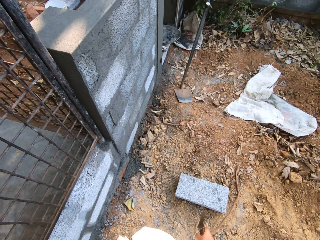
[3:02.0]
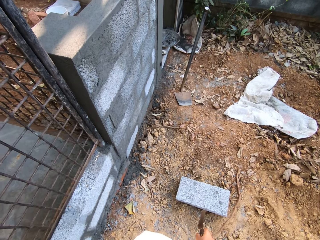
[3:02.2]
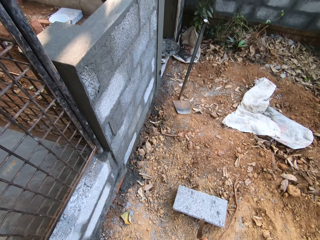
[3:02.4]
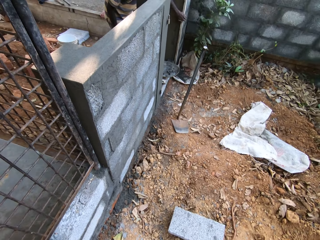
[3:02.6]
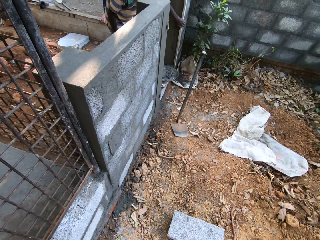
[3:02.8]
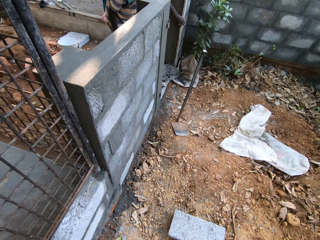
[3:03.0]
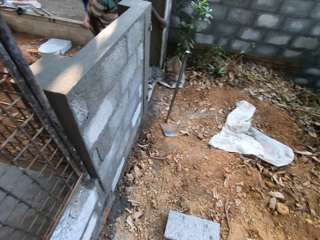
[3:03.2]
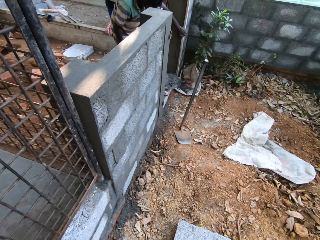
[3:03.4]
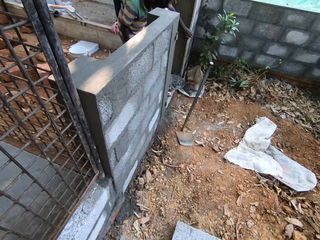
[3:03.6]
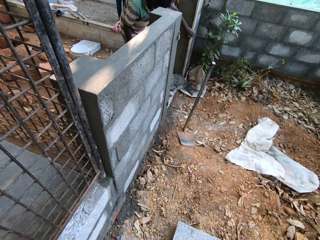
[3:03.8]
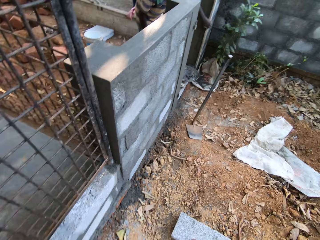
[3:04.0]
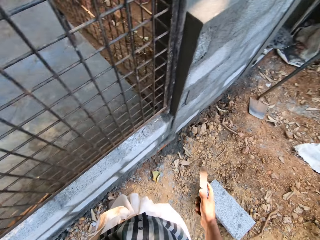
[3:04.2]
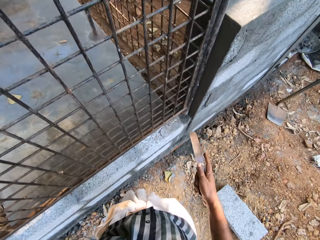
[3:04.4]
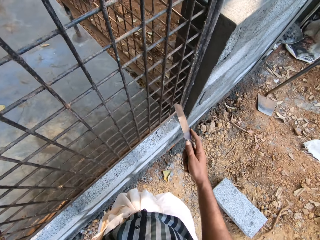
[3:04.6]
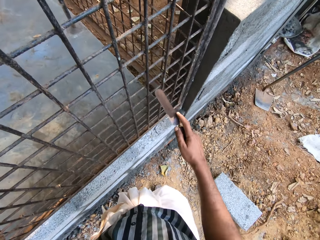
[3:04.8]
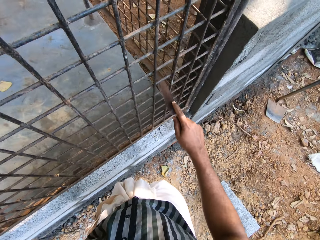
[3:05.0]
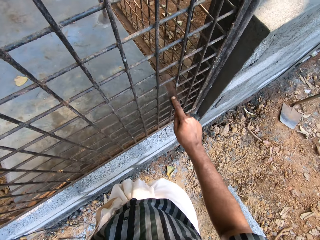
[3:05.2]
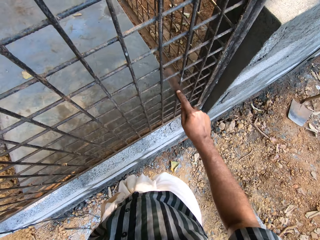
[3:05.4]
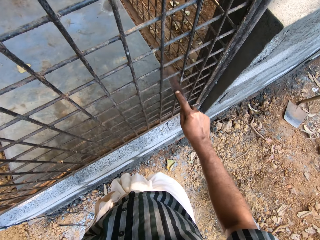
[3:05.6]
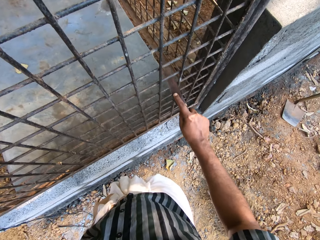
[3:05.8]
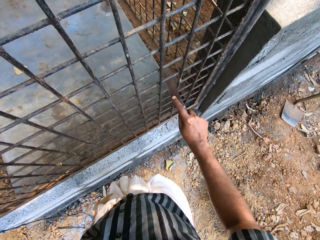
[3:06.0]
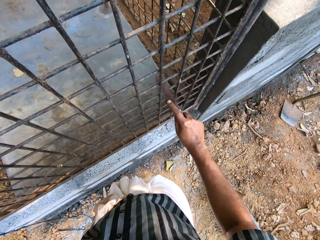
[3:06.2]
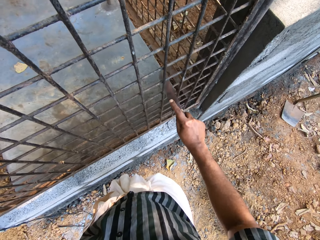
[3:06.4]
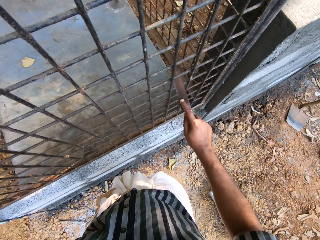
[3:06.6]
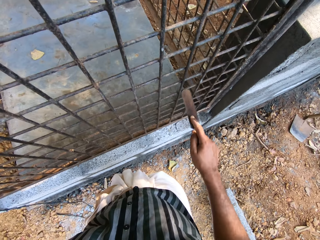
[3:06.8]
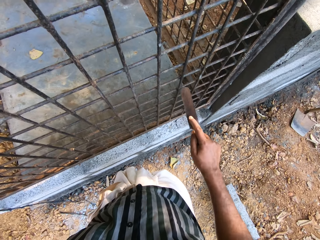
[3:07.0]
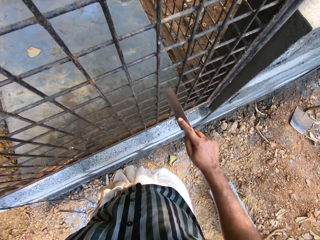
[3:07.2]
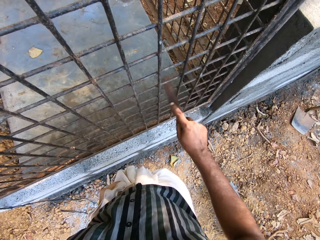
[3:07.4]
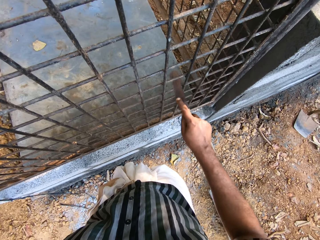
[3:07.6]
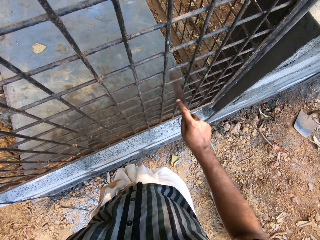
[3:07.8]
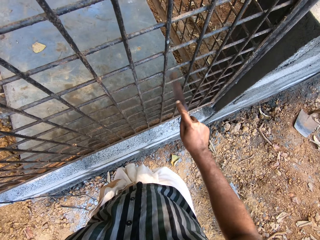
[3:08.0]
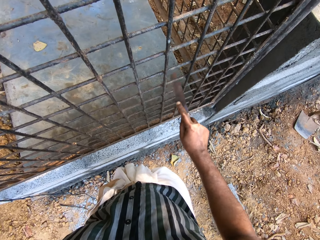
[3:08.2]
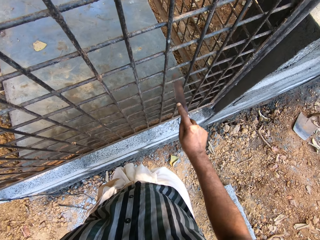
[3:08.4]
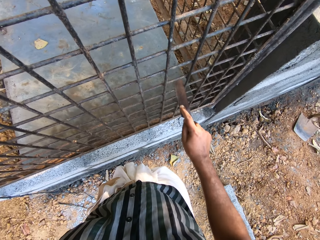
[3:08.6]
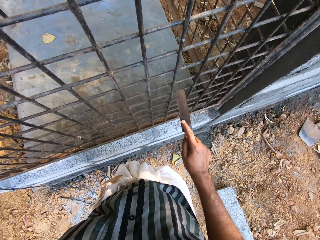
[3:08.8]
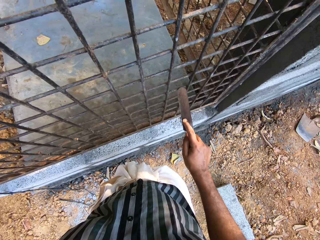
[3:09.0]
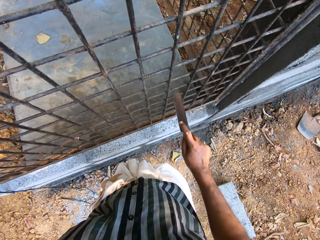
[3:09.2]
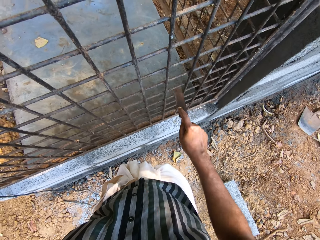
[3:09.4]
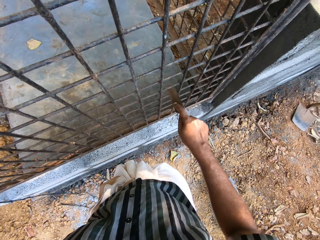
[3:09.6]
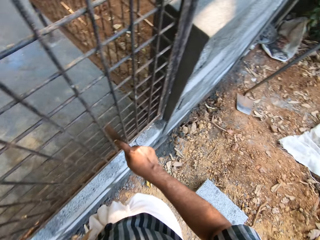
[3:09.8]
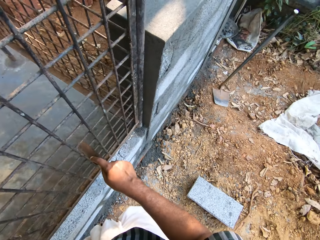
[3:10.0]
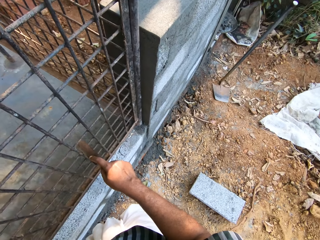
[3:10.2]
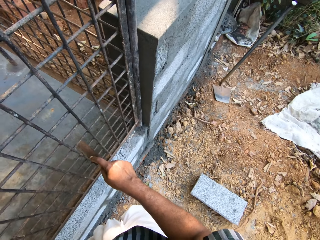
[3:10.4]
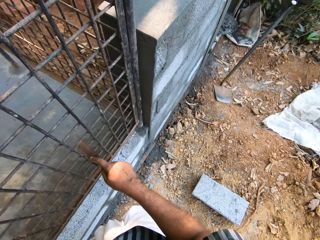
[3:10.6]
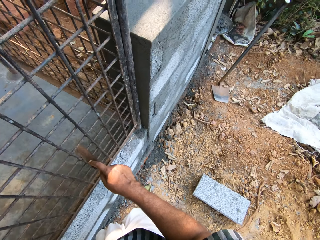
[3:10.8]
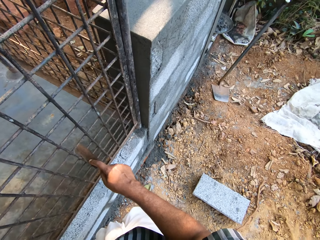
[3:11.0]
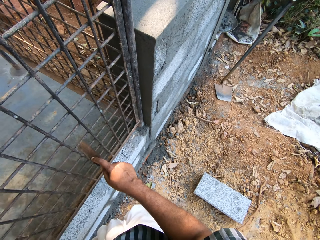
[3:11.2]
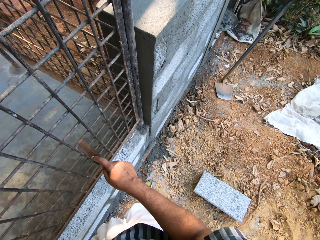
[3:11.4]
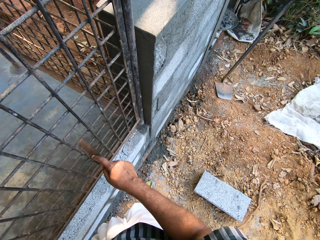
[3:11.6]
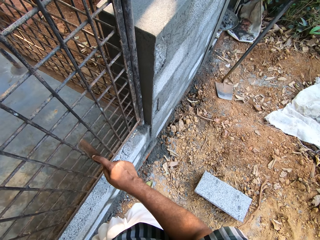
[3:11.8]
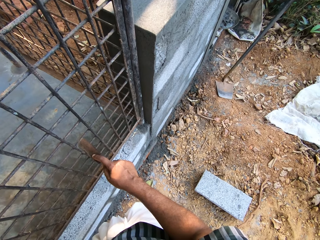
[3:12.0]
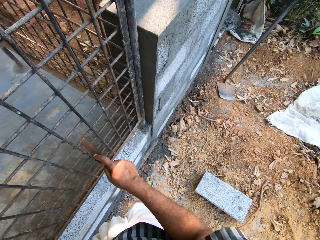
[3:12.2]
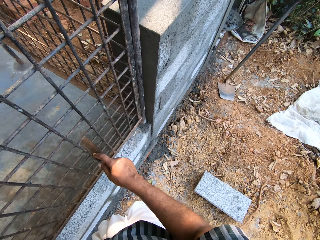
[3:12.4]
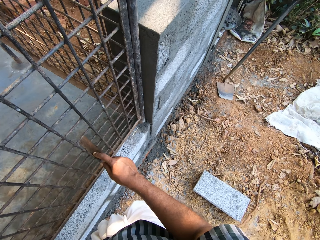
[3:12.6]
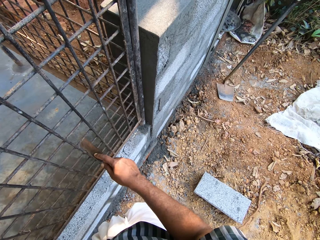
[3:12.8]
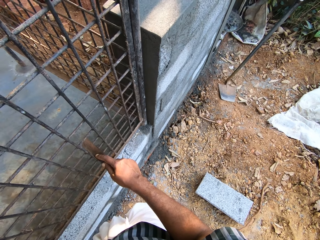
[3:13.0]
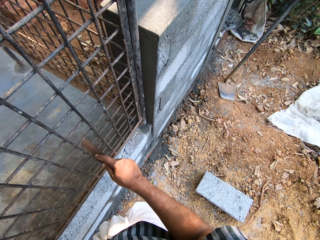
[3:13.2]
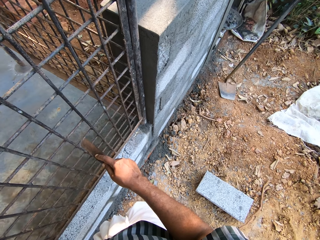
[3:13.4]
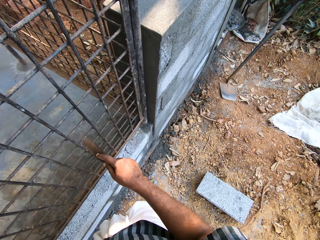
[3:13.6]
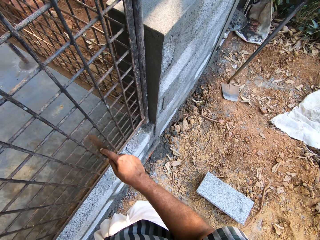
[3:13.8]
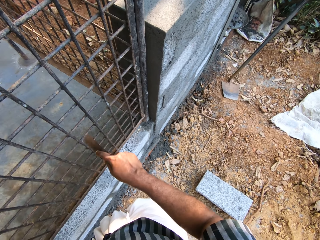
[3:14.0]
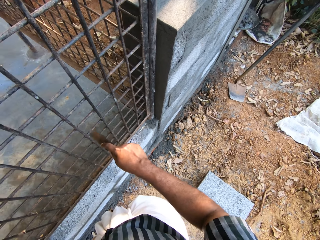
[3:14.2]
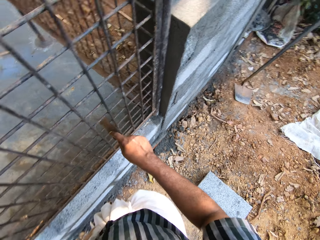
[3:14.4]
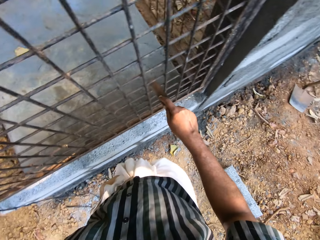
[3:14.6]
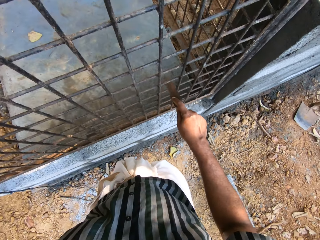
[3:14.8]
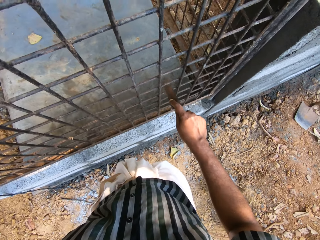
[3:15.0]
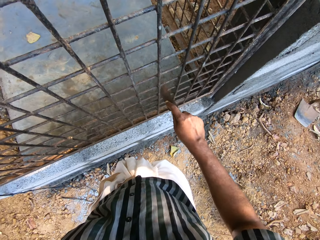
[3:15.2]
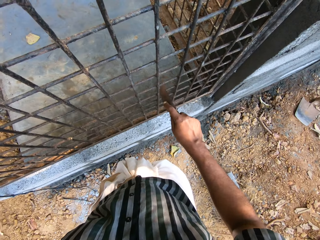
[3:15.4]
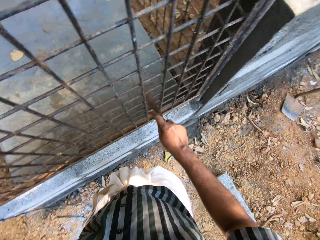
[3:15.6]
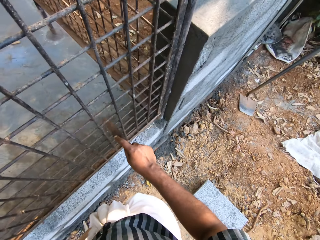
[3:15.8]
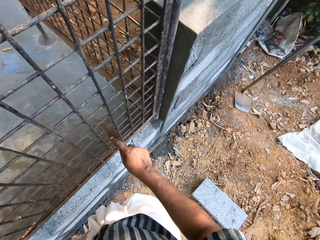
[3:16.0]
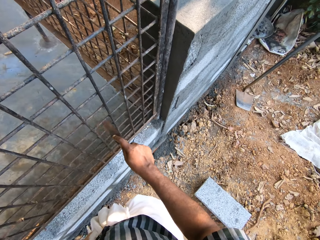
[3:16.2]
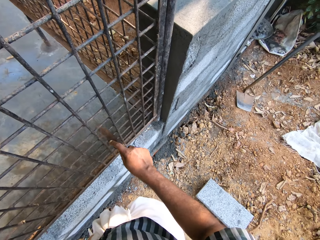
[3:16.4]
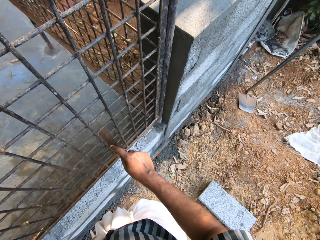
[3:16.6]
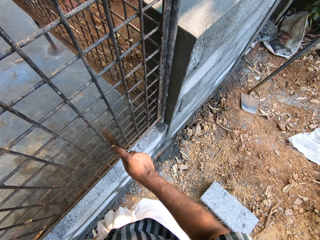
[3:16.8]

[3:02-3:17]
The camera wearer files a metal grid with a metal file. They file the metal grid with the metal file again.

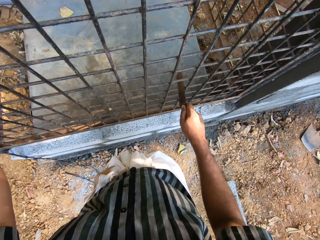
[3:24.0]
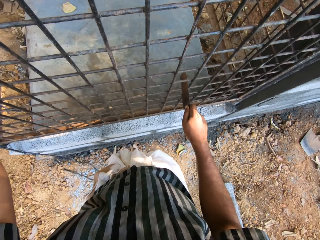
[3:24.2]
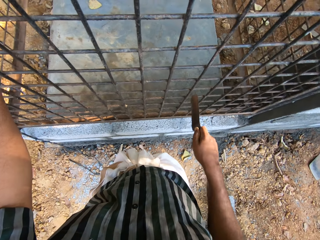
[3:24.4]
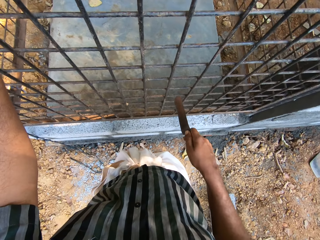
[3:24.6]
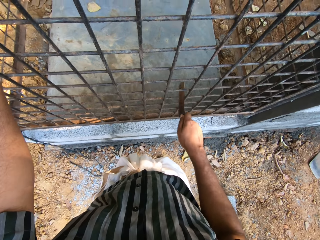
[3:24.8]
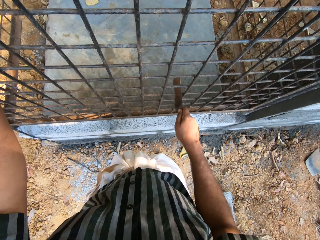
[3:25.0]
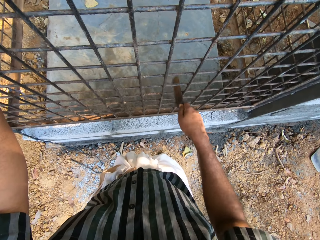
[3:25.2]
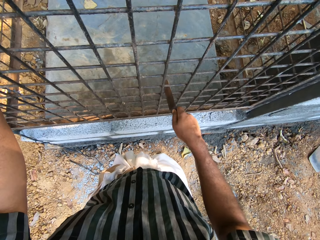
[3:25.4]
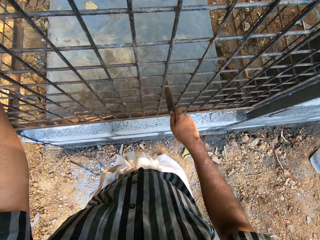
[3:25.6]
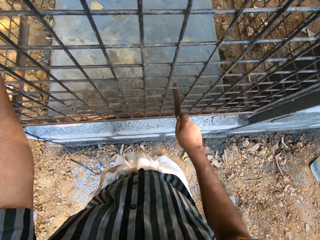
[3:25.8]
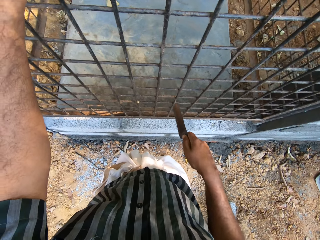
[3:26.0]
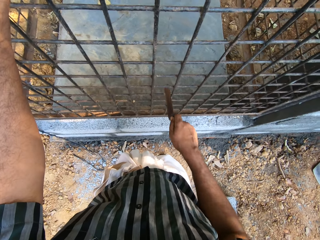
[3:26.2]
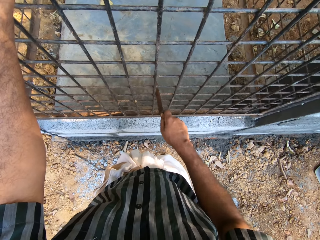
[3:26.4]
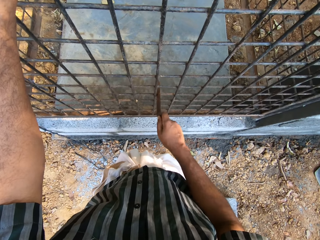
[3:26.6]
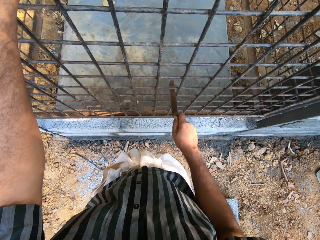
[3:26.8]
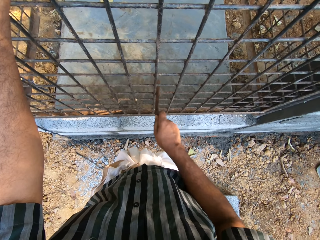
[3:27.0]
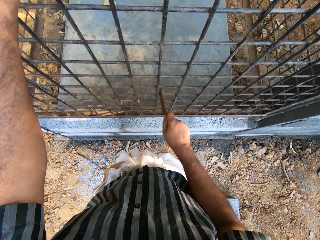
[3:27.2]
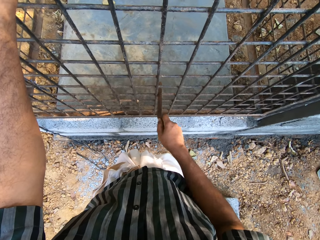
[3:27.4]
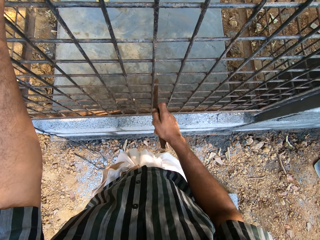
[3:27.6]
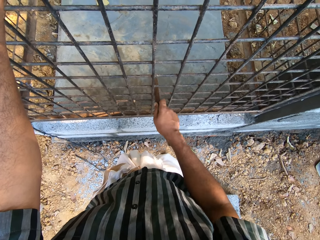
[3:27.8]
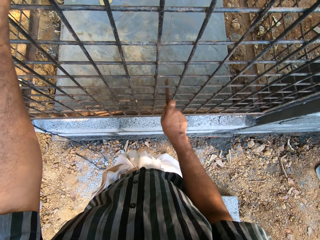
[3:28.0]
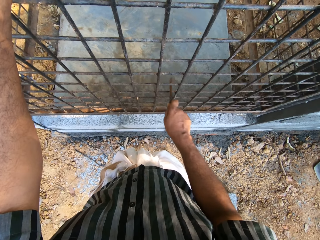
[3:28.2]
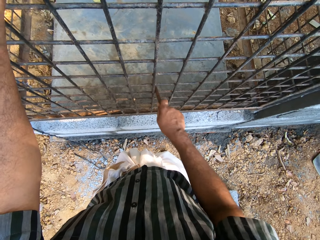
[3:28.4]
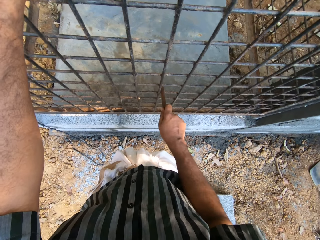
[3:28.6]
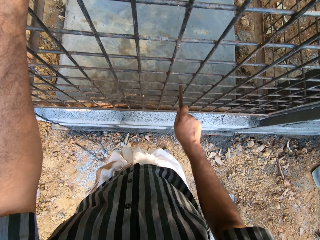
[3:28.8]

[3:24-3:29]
The camera wearer files the fence.

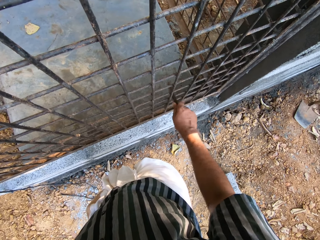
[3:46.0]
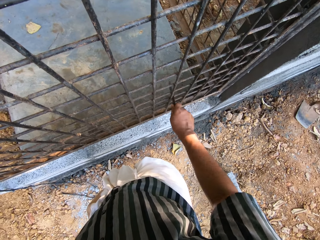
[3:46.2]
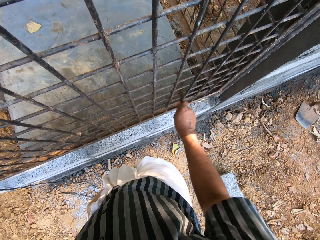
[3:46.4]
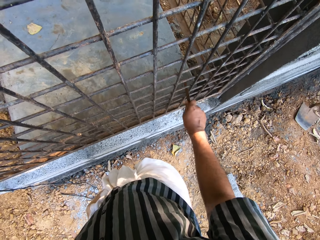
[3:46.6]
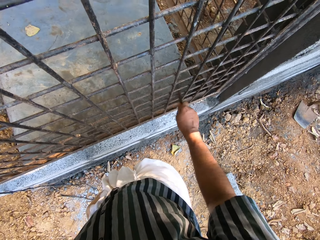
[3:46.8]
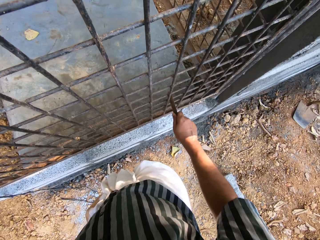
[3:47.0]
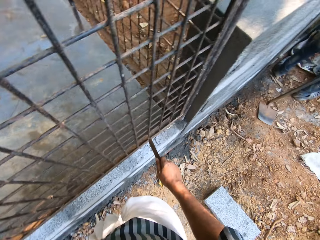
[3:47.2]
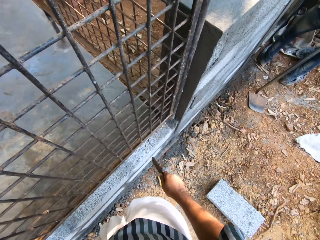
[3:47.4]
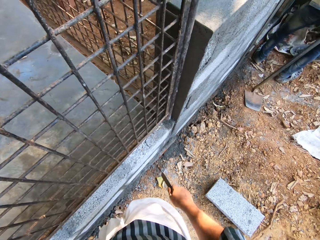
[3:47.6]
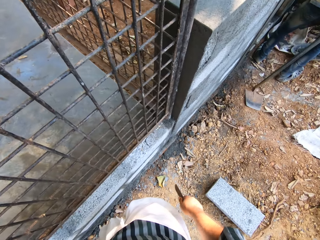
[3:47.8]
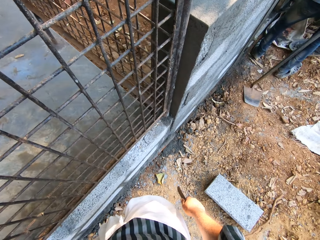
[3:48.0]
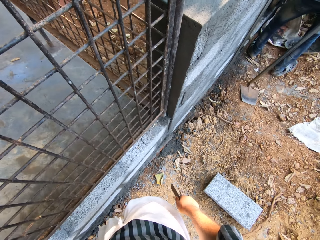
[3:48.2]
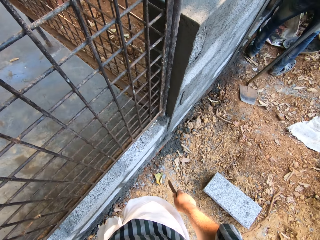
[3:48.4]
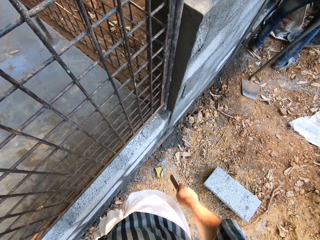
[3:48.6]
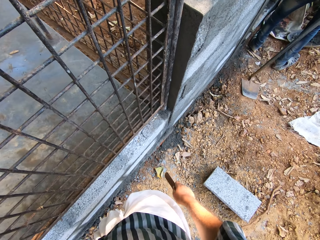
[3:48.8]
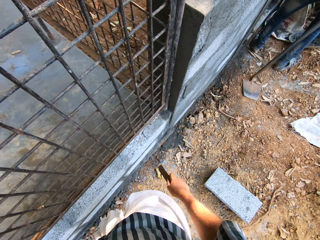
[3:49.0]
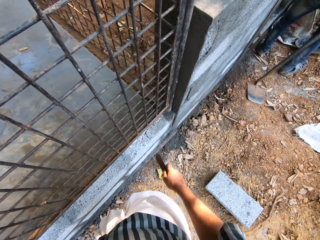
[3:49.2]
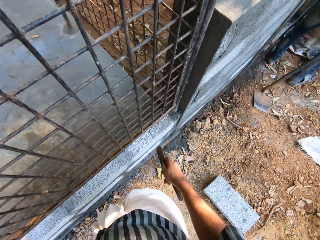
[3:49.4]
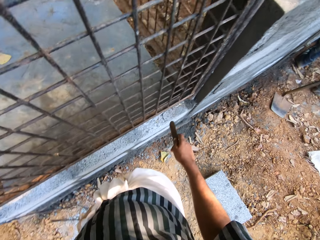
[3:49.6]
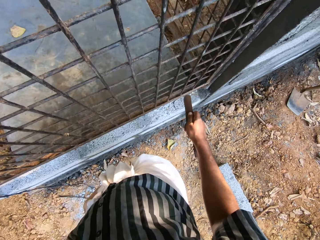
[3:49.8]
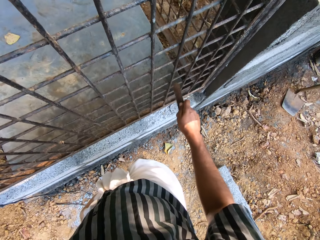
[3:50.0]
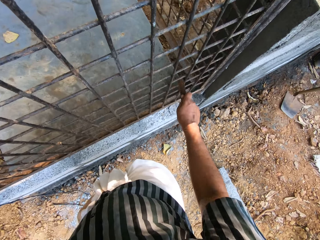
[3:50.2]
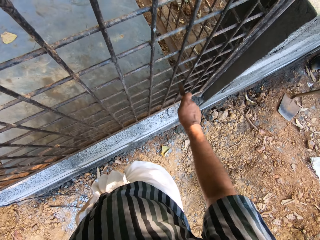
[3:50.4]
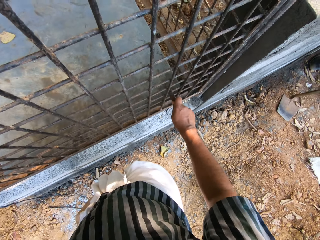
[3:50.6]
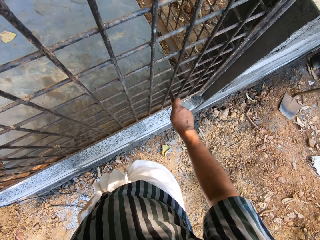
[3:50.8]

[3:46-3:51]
A man works on the other side. The camera wearer files a metal grid with a metal file.
